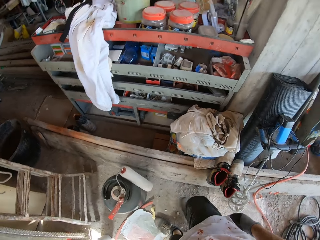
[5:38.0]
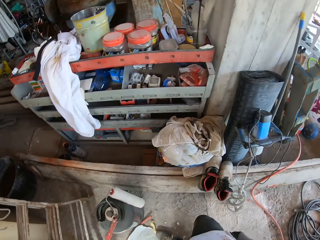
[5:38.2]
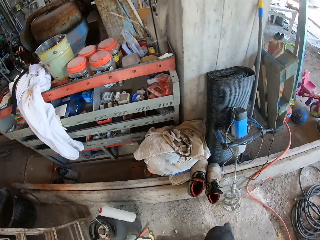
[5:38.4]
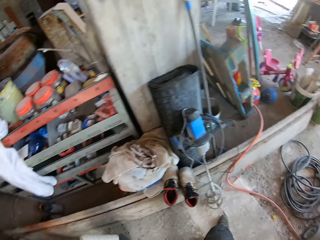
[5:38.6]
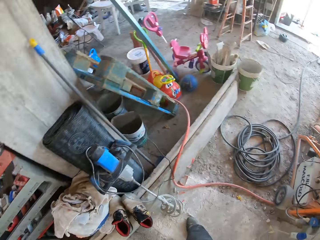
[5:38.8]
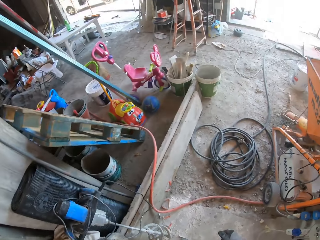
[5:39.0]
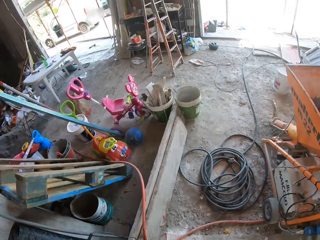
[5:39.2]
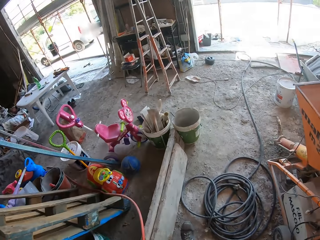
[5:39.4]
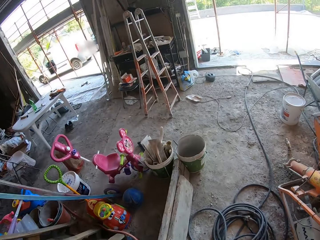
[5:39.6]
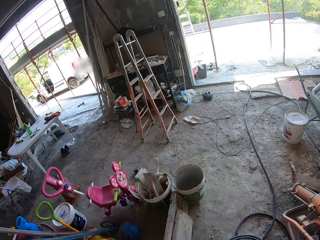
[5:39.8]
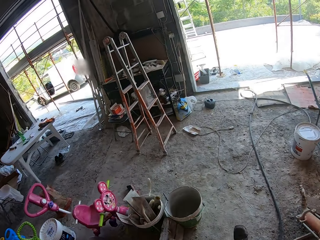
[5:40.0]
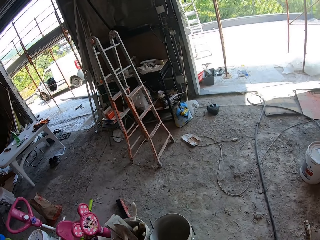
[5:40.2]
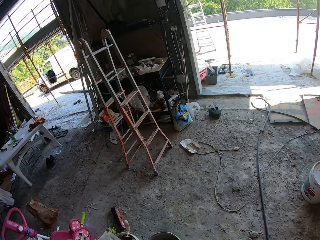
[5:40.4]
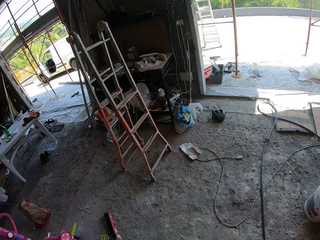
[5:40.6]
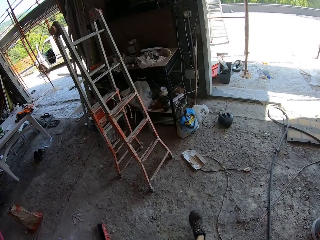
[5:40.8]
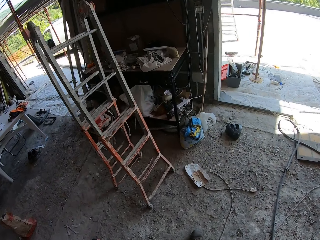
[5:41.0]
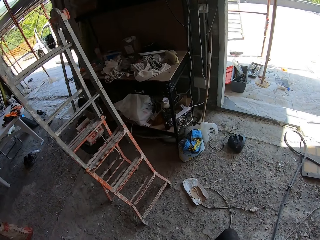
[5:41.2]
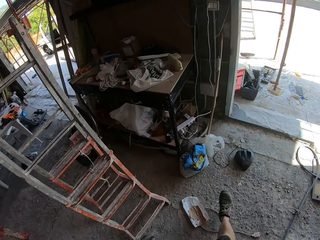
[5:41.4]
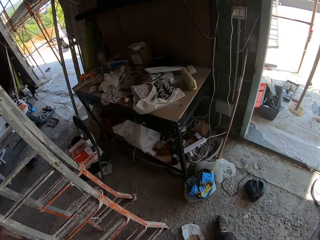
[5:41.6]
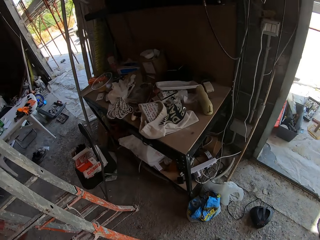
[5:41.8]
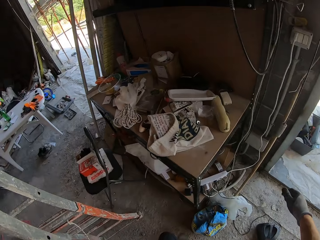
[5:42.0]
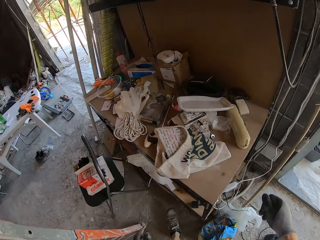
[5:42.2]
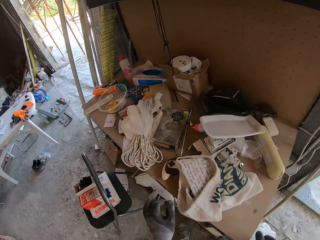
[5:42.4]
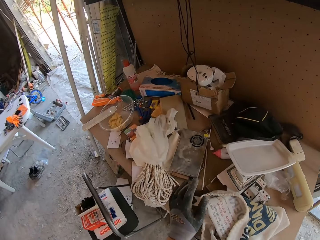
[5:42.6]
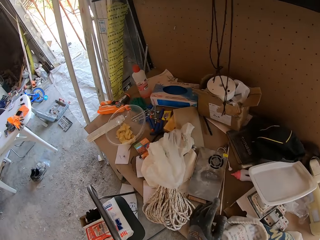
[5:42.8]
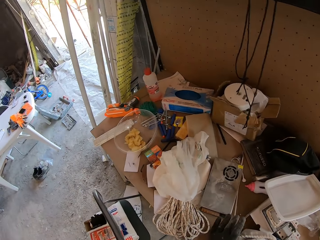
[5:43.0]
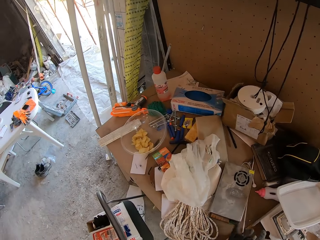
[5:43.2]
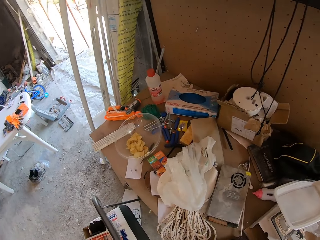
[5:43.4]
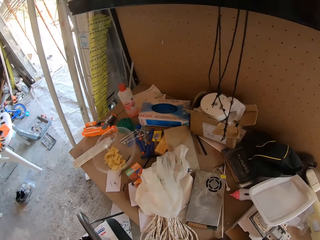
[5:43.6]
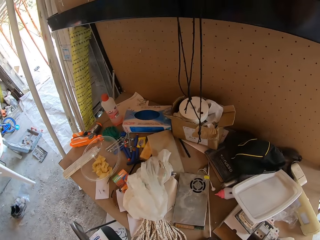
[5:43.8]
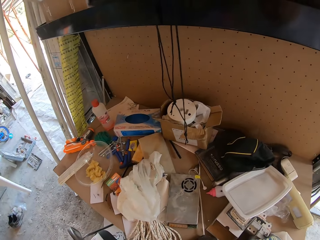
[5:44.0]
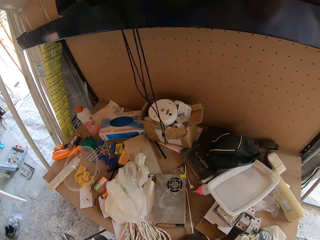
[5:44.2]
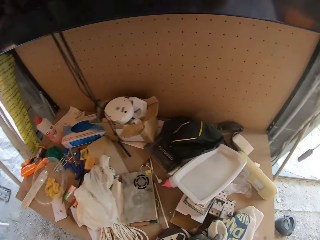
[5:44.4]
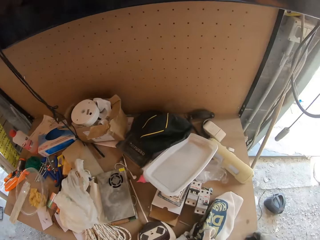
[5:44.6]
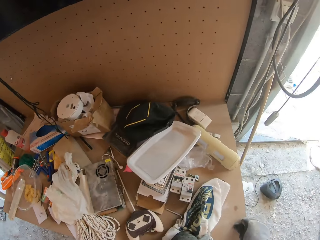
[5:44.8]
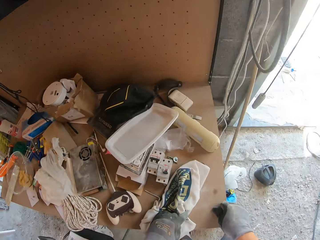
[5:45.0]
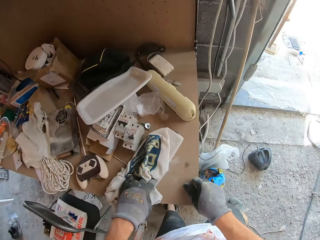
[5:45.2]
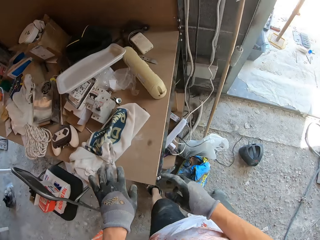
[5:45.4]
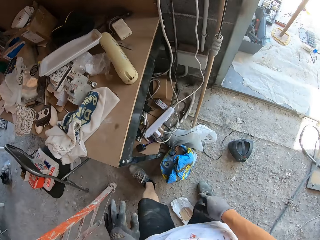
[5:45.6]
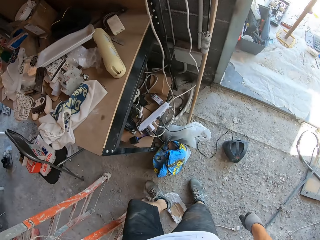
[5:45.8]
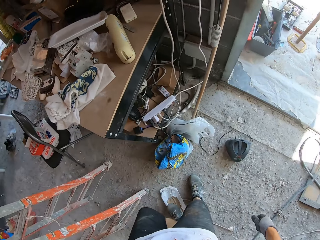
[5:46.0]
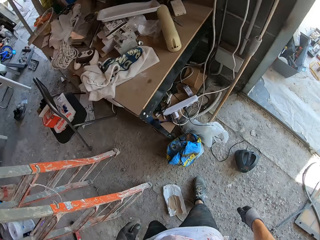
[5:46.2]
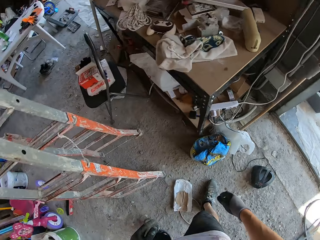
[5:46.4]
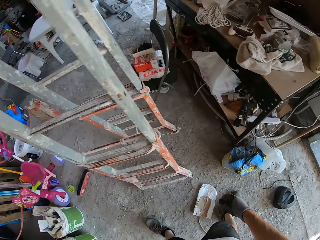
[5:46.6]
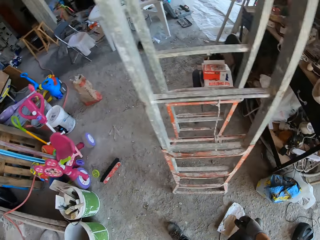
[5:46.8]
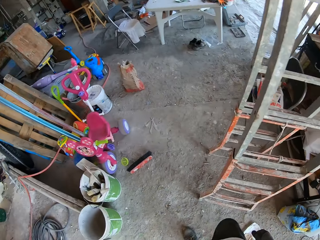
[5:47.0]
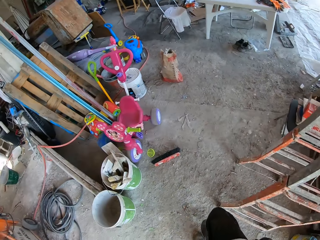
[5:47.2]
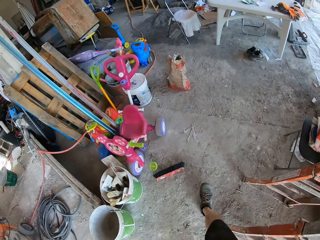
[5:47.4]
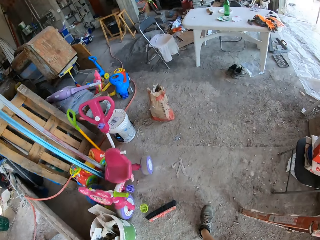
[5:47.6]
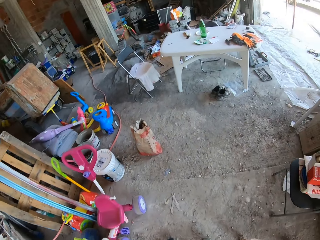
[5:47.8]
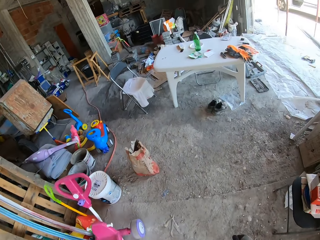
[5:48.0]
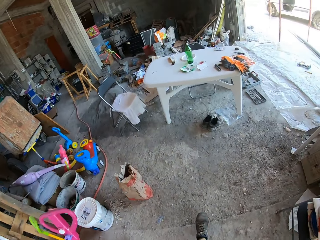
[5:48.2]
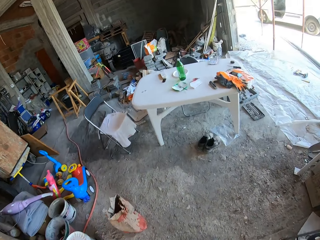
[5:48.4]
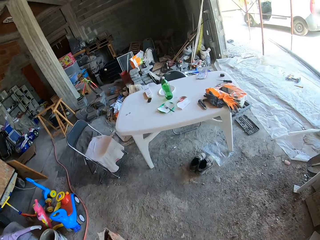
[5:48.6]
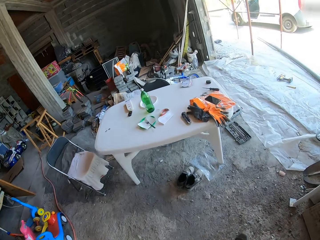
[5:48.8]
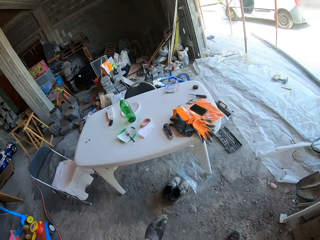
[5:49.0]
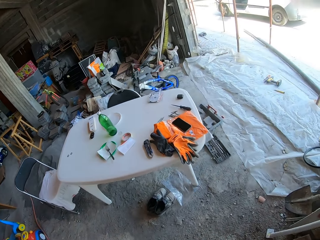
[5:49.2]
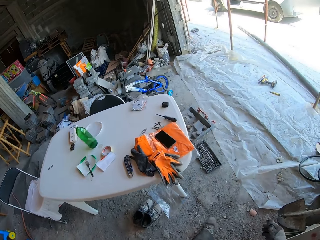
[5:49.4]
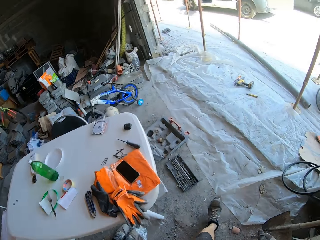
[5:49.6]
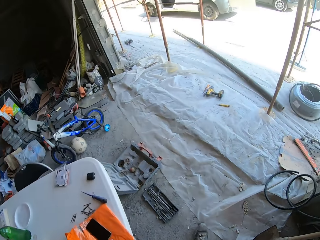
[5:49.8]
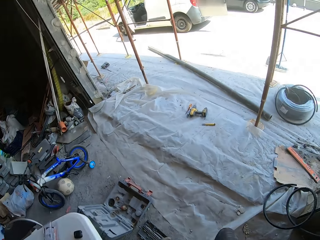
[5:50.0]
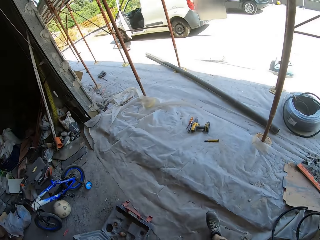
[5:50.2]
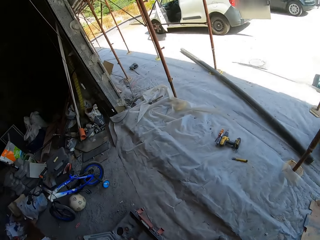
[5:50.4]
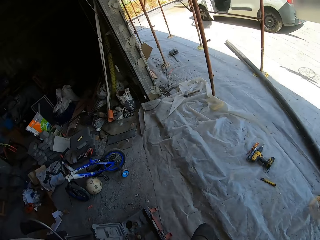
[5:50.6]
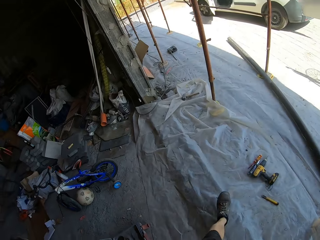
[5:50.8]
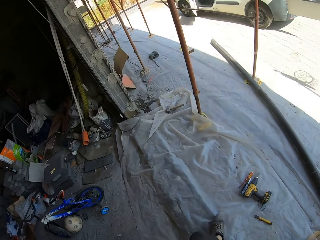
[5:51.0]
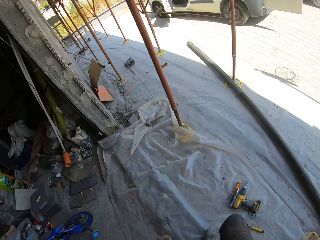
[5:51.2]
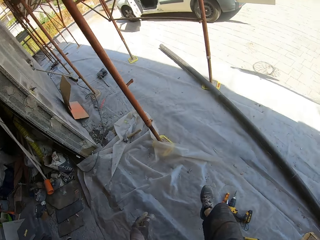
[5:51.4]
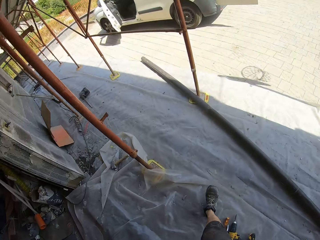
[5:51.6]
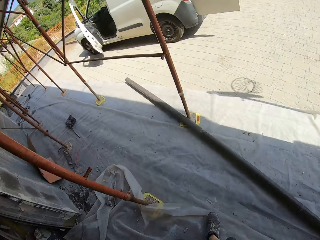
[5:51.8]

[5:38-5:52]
The camera wearer goes back. They take something. They walk outside.

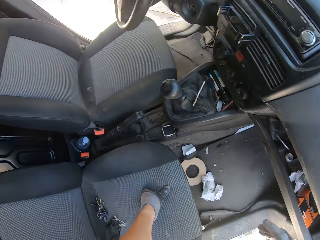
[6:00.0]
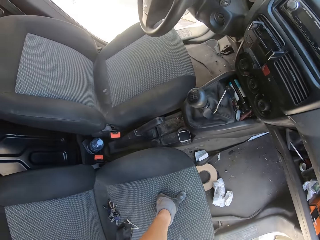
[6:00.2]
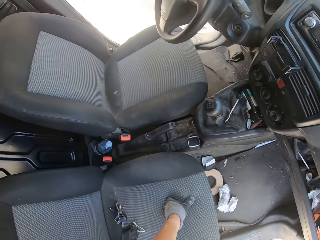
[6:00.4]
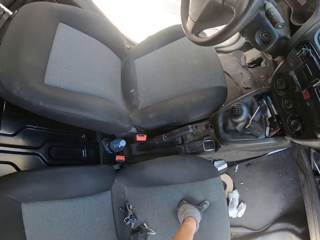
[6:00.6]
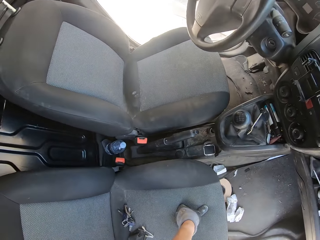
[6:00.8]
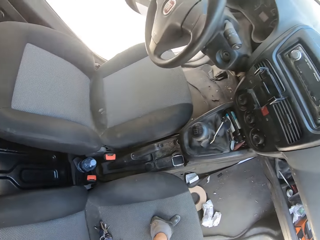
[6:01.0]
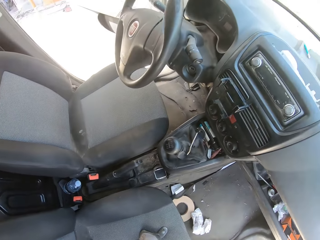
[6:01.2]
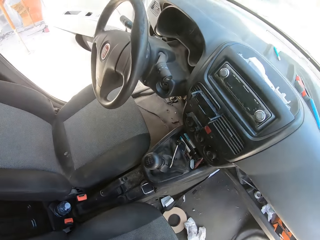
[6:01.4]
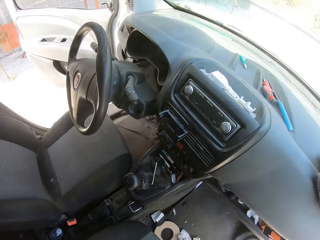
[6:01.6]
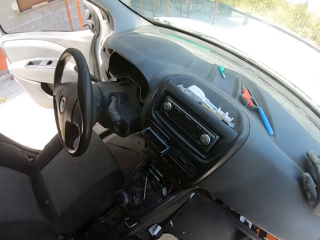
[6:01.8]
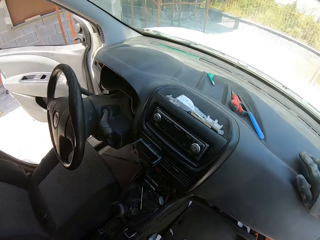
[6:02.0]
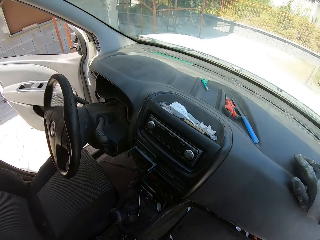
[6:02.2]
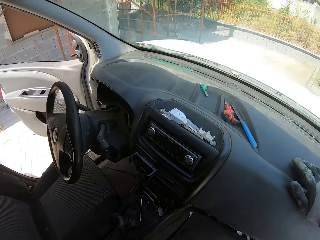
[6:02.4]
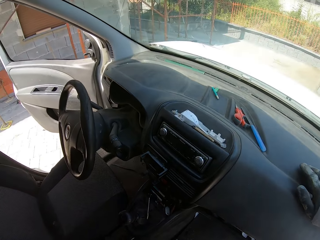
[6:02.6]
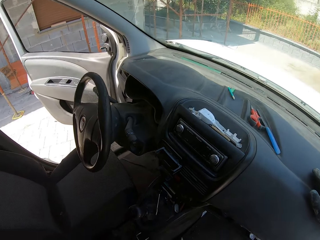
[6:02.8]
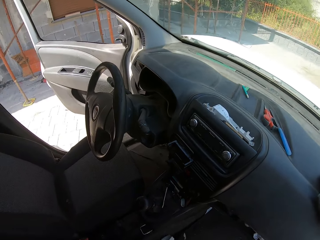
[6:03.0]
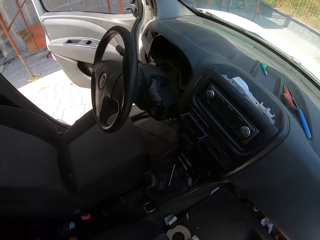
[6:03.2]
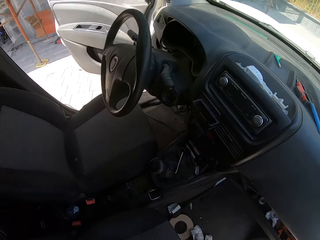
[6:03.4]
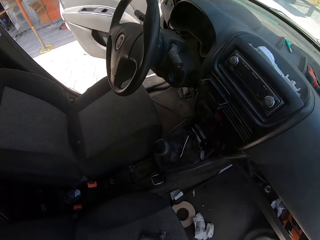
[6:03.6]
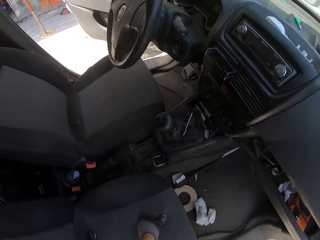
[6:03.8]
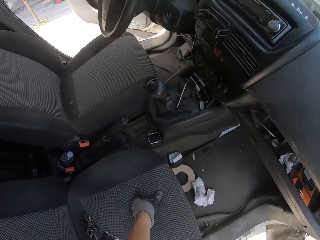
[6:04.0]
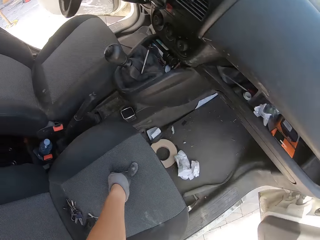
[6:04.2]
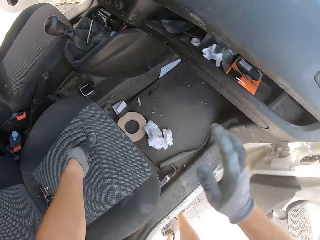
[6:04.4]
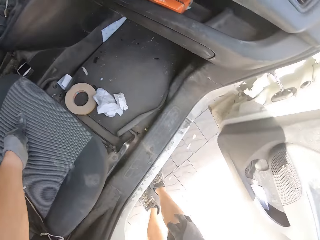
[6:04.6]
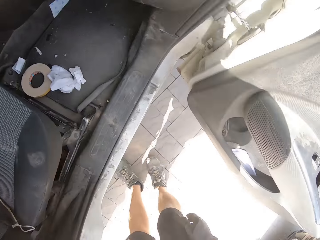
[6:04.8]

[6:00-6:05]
The camera wearer holds a car seat.
